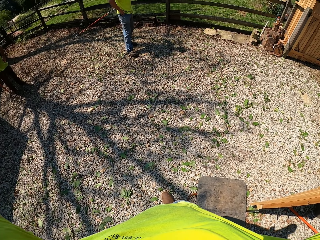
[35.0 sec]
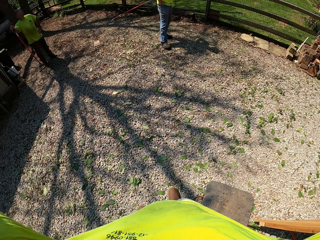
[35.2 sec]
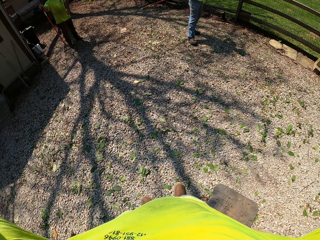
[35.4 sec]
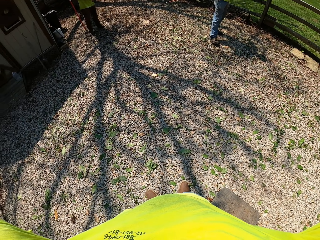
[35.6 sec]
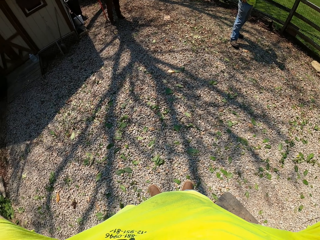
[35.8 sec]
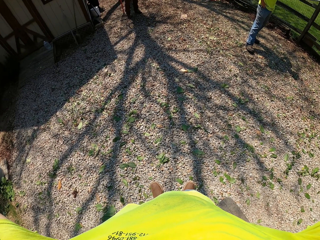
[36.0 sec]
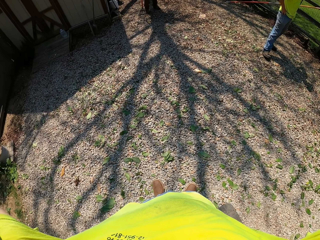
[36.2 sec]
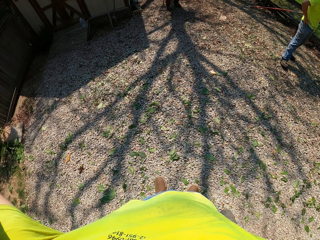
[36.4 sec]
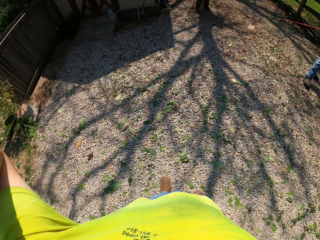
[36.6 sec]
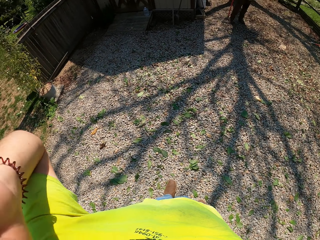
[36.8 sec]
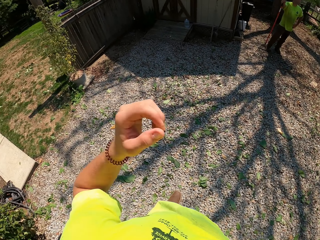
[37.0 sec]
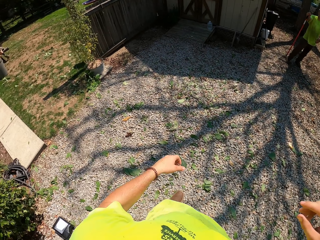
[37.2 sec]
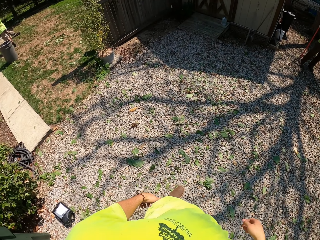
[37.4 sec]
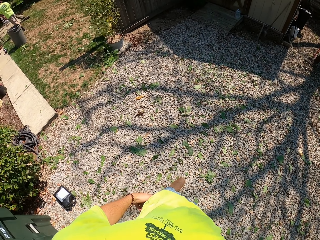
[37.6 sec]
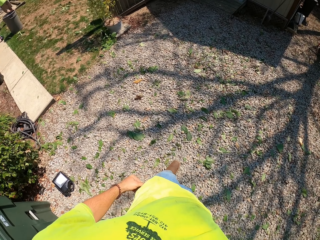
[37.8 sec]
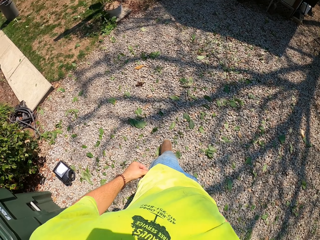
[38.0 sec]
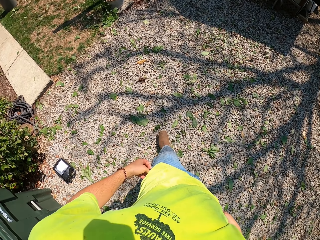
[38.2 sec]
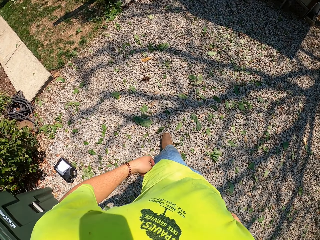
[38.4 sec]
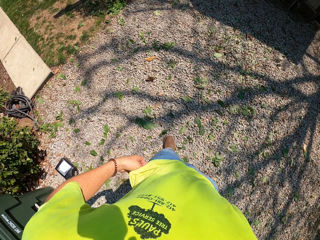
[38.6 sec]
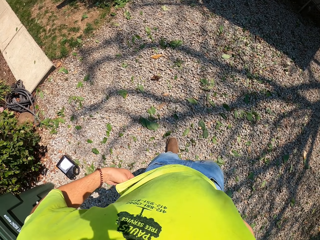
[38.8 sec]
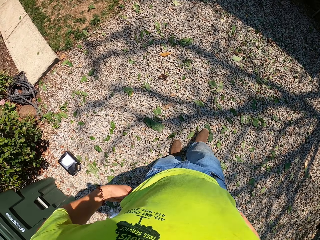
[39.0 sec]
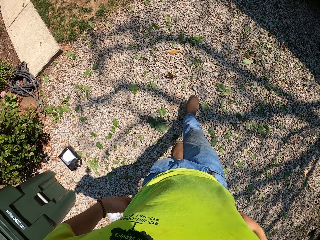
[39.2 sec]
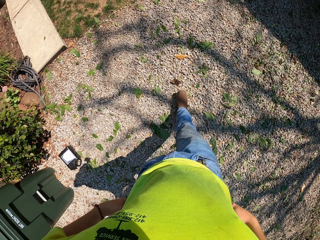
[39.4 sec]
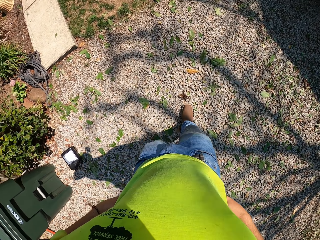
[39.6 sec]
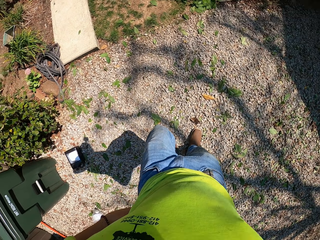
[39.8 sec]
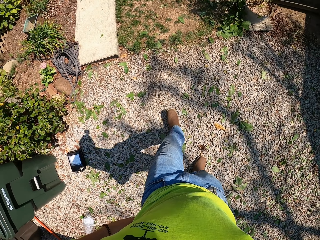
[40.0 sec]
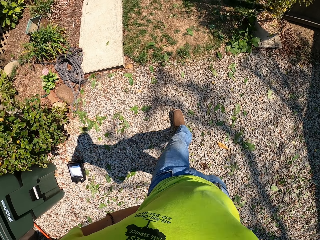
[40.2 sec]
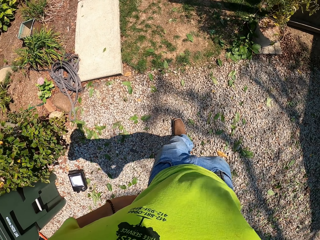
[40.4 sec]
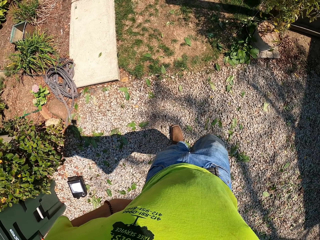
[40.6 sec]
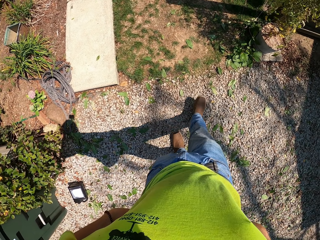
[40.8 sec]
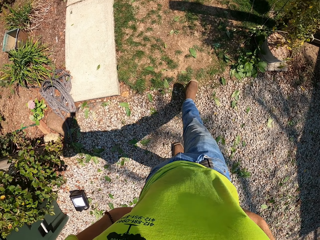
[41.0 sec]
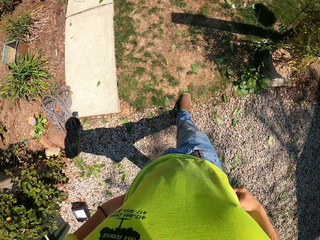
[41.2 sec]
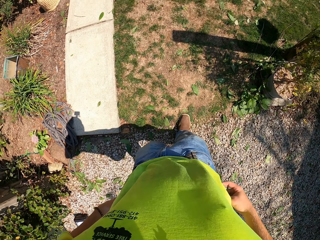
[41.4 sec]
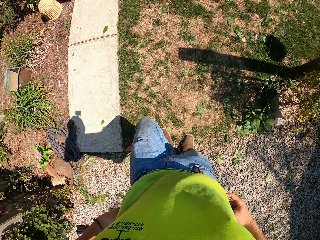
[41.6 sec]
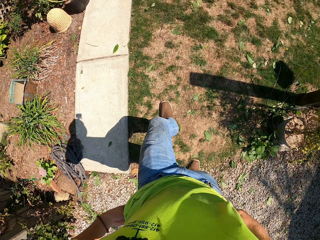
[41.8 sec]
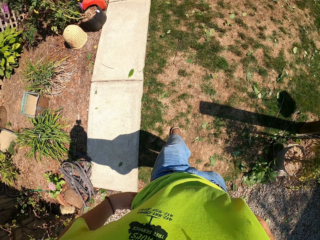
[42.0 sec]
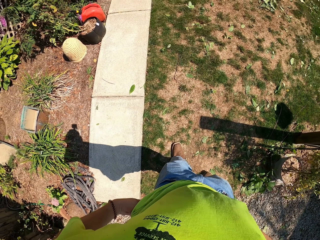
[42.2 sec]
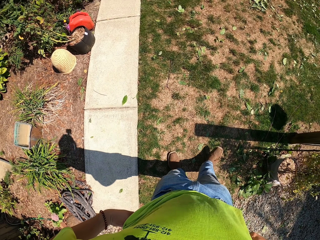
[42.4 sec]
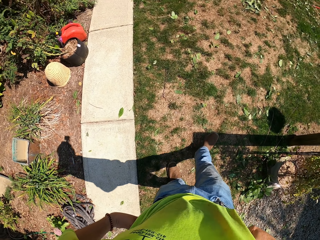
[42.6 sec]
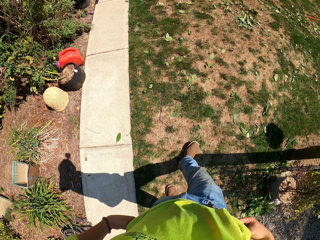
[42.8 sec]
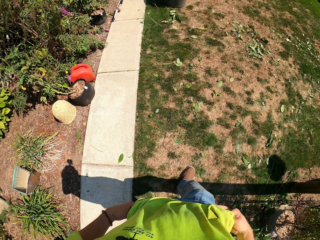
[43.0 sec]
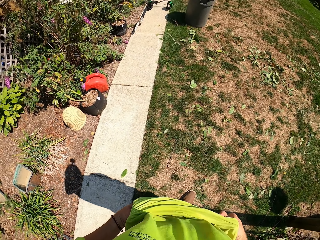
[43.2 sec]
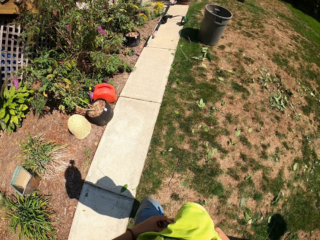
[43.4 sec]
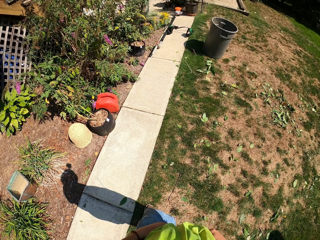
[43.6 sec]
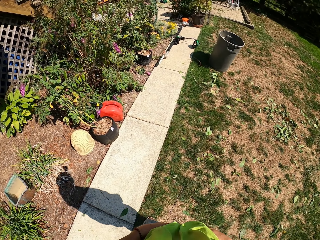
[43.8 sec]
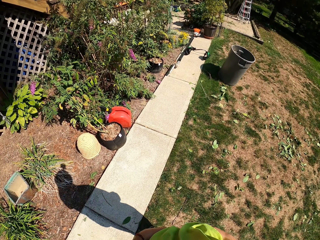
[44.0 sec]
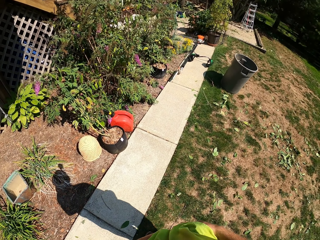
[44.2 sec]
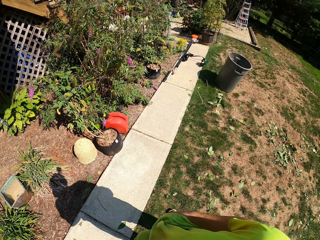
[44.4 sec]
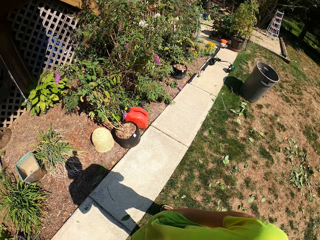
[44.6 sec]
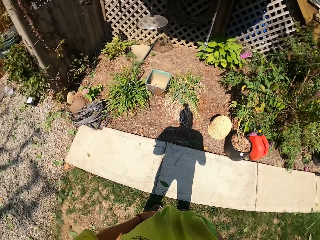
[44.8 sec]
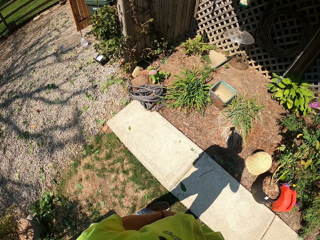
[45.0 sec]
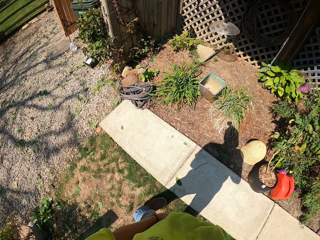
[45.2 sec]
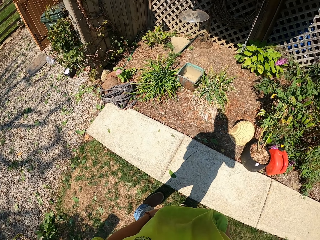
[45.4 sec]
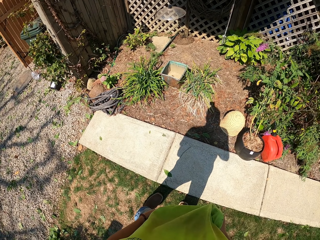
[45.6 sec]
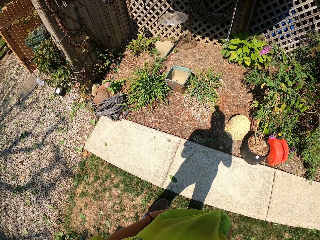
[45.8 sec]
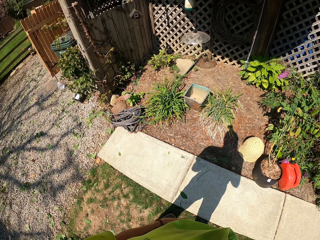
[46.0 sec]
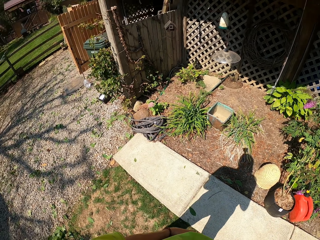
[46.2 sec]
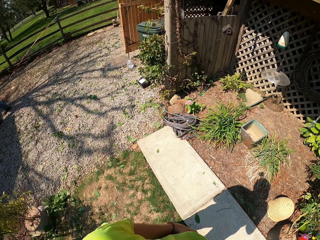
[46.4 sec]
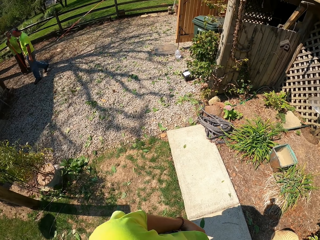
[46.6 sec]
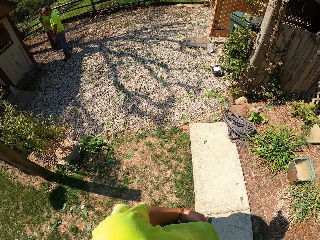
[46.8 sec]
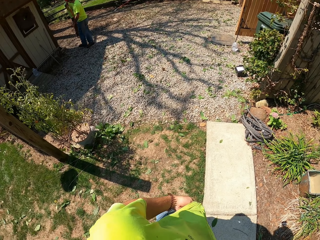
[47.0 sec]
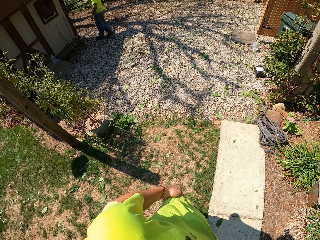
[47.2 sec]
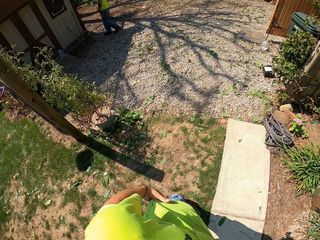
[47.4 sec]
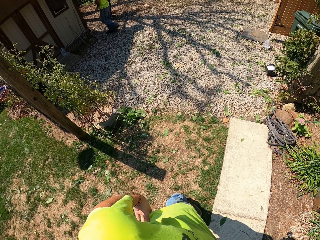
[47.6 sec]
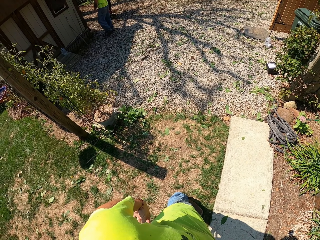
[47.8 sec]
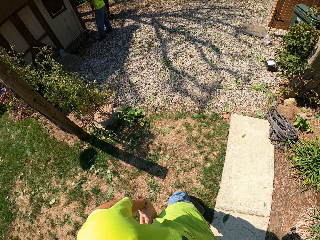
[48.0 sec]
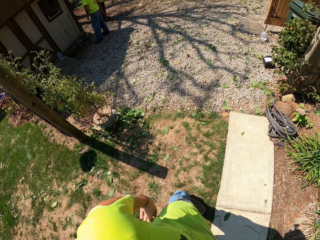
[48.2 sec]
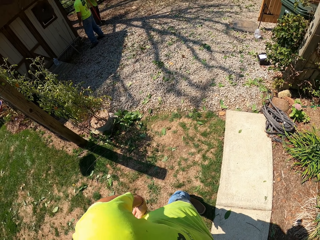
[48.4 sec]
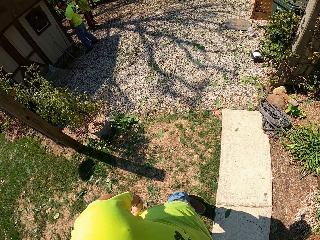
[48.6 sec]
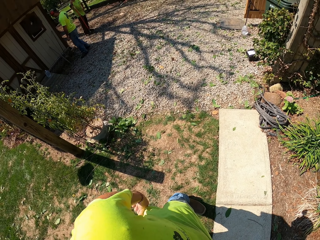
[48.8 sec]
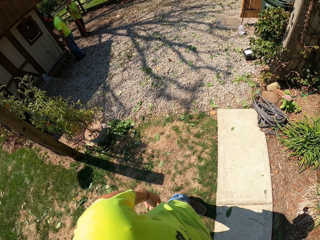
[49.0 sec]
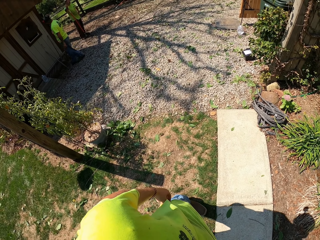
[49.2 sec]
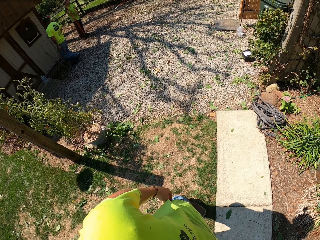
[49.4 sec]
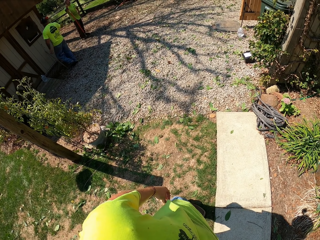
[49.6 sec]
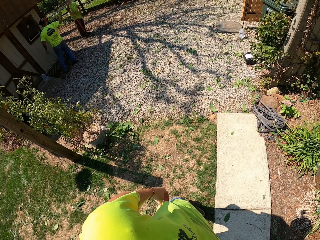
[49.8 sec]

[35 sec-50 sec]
The camera wearer looks around. They walk on the pathway. They look around.

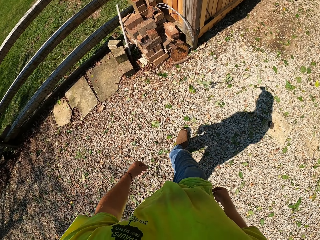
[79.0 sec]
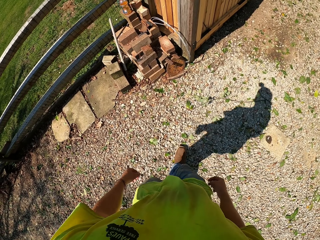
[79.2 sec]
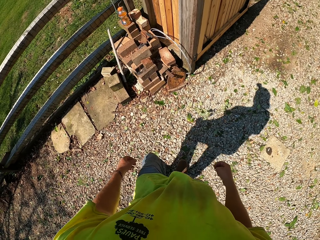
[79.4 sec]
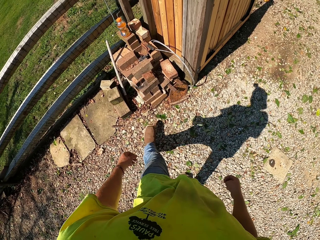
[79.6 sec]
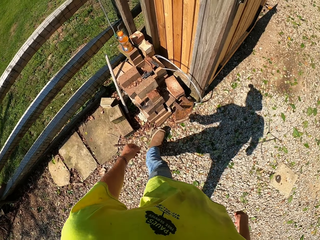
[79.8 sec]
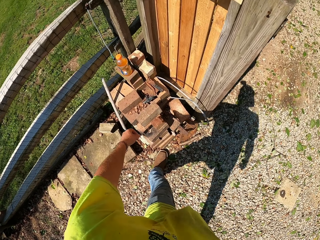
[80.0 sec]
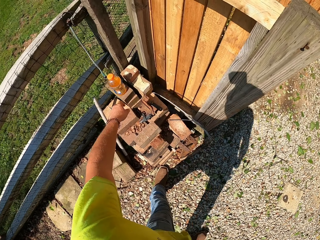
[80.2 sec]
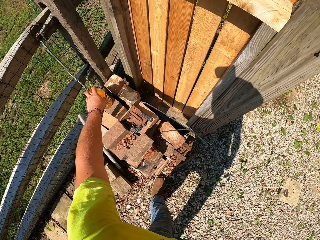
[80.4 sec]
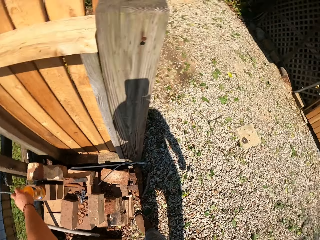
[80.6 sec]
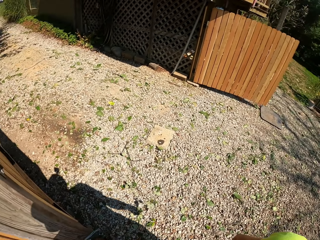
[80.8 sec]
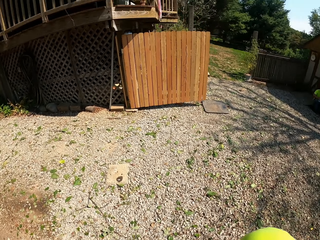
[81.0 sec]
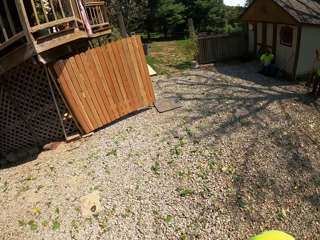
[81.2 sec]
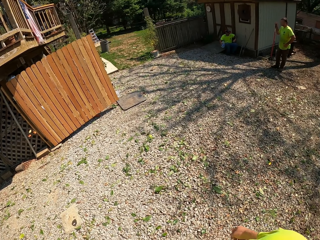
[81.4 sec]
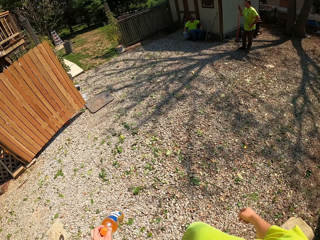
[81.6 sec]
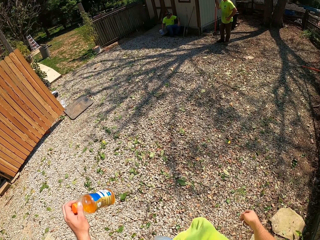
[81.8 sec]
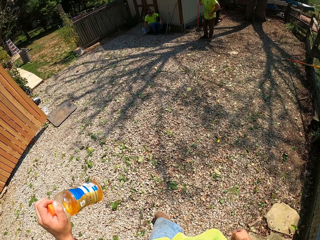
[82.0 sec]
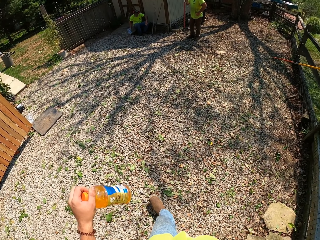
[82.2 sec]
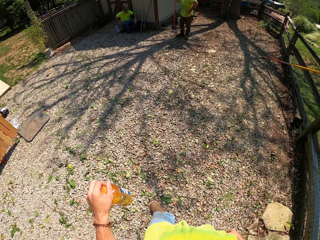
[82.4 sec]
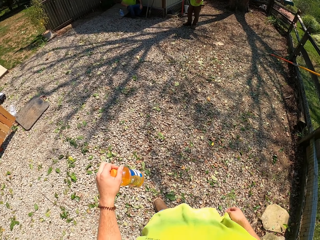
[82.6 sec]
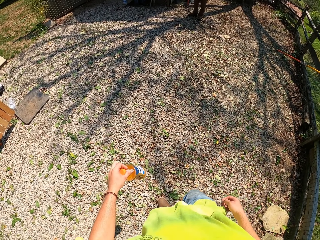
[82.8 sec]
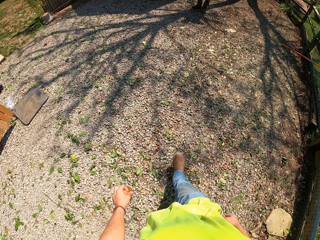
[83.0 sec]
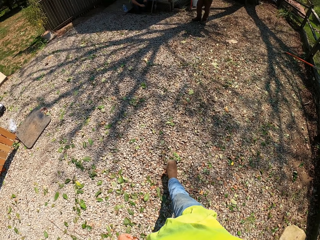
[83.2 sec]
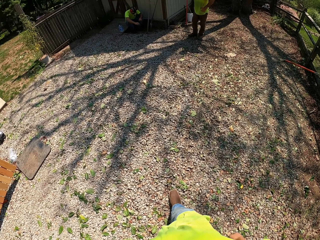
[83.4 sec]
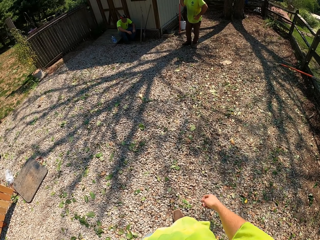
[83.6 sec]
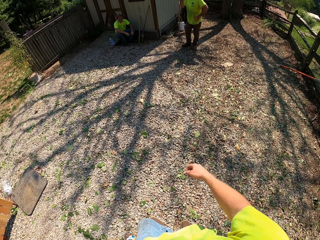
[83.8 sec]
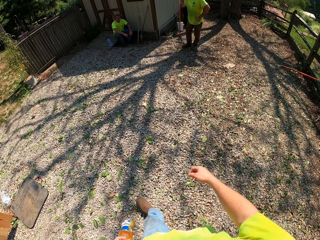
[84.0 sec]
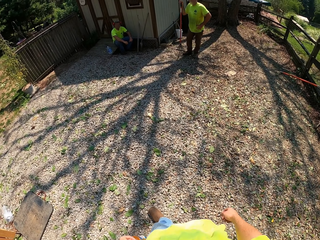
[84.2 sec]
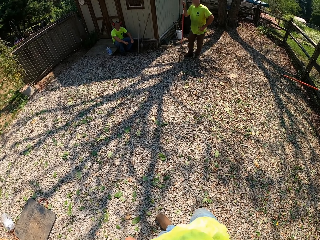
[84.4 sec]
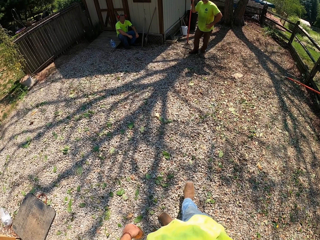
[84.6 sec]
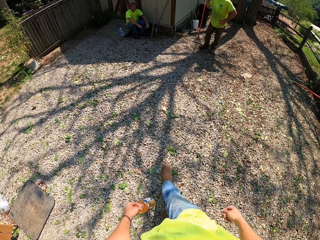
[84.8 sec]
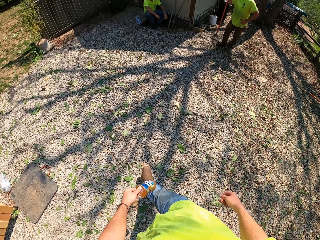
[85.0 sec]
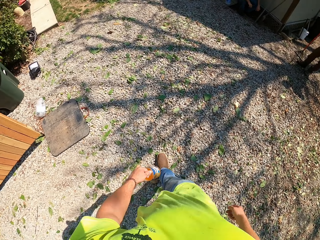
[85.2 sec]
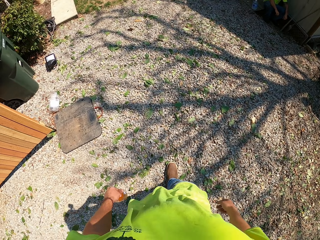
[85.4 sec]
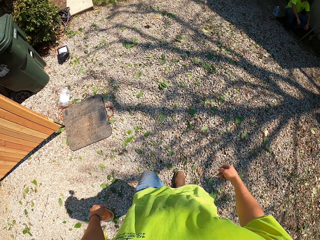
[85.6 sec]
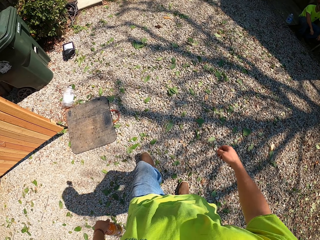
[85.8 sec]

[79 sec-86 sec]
The camera wearer picks up a bottle of water or juice. They walk on the road.
